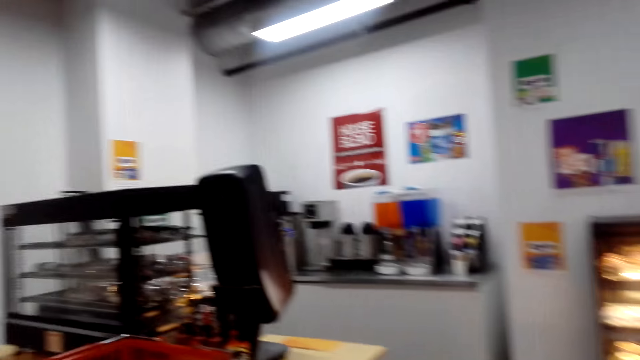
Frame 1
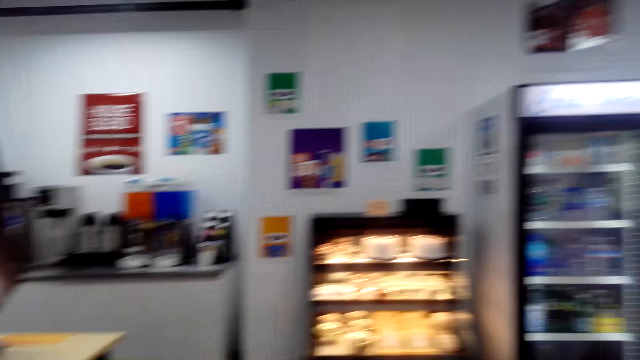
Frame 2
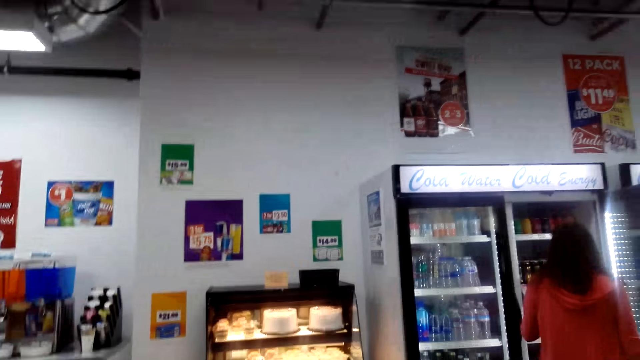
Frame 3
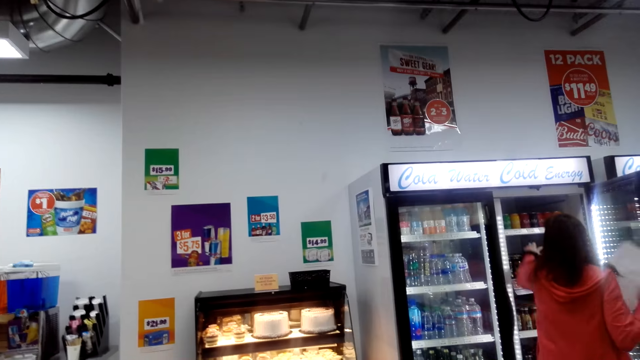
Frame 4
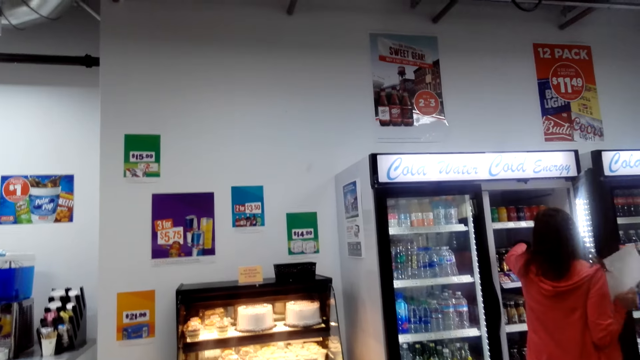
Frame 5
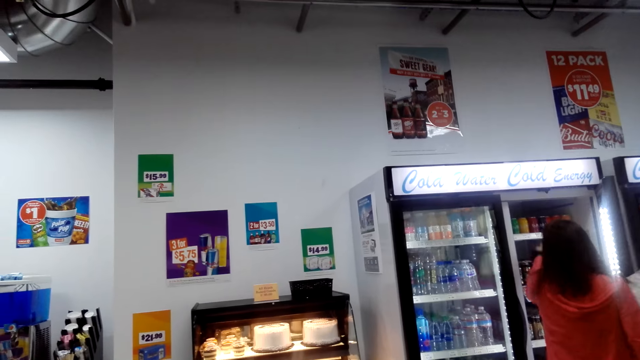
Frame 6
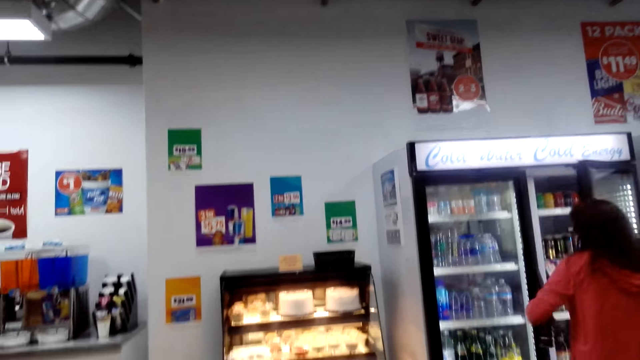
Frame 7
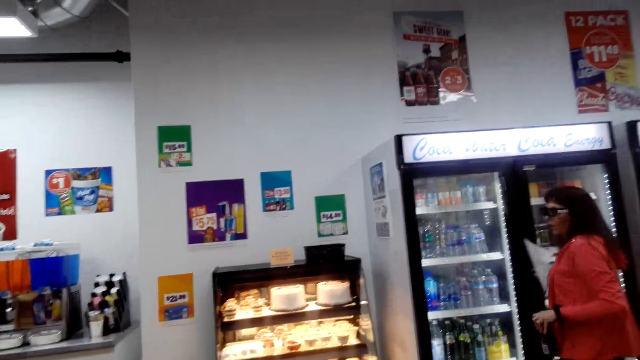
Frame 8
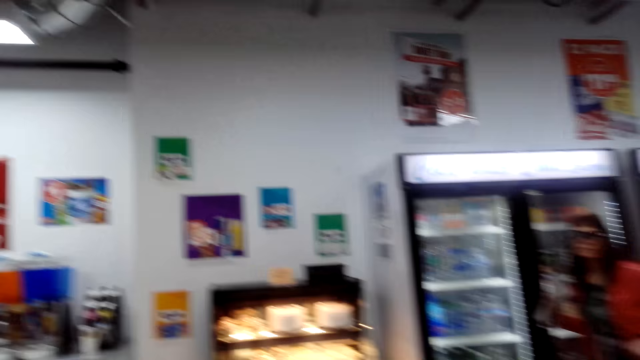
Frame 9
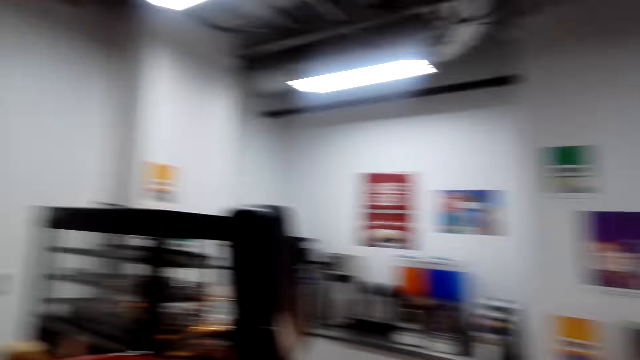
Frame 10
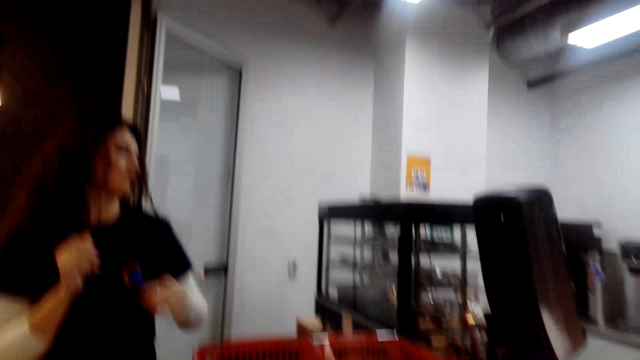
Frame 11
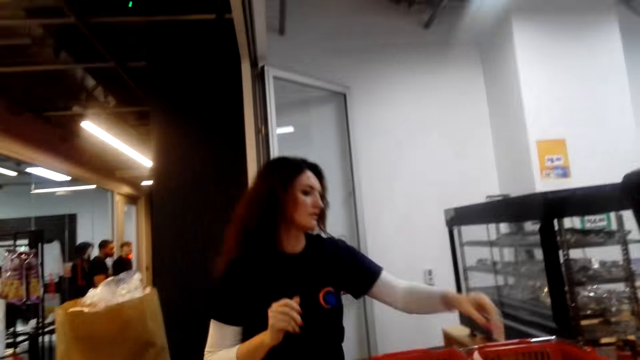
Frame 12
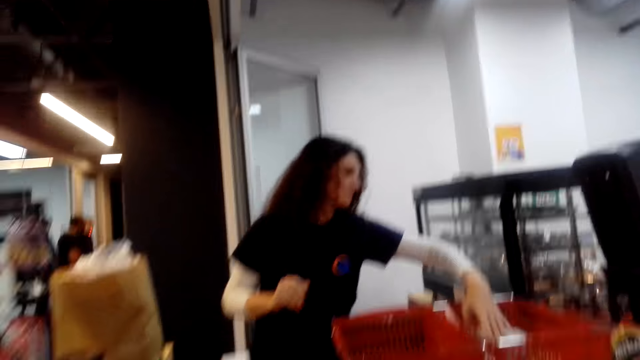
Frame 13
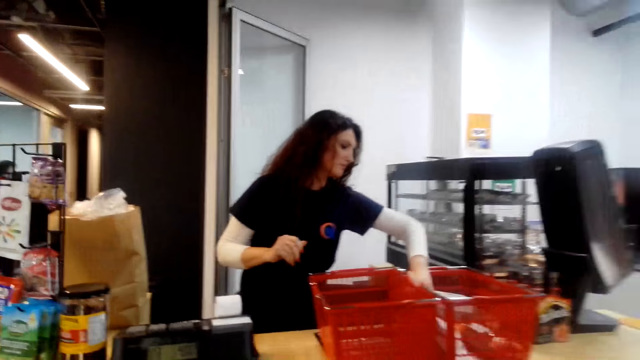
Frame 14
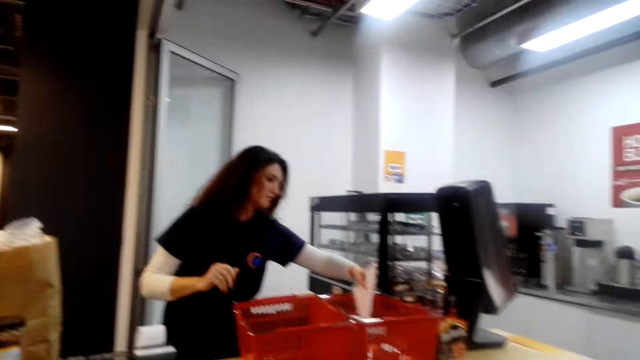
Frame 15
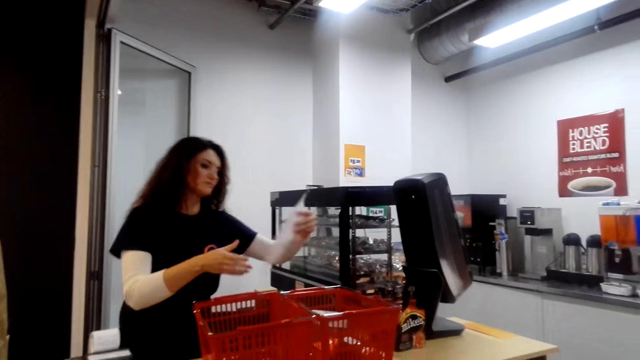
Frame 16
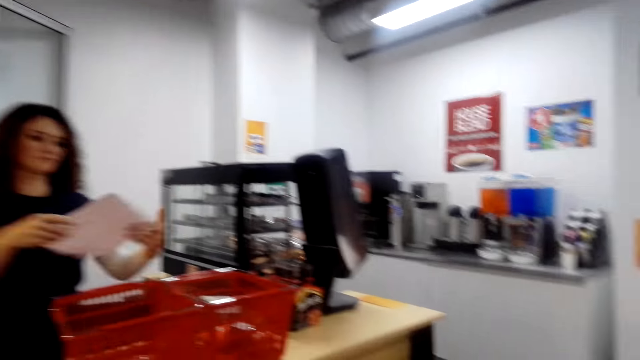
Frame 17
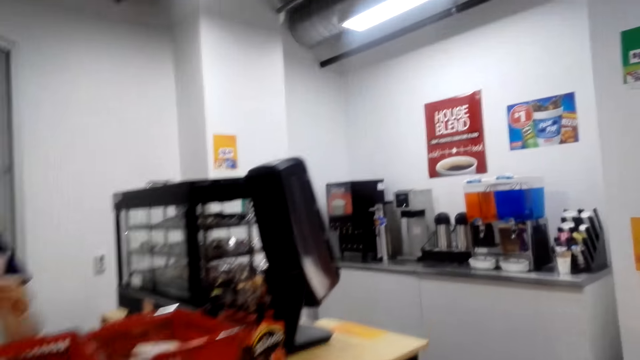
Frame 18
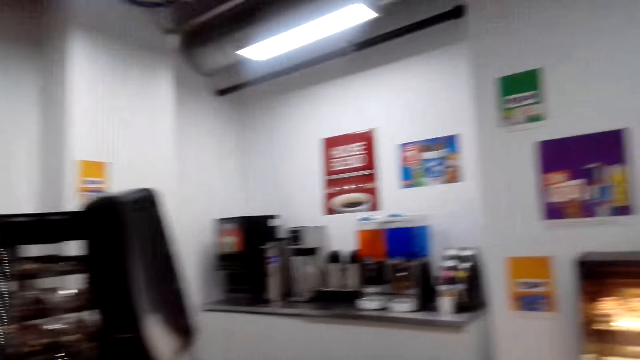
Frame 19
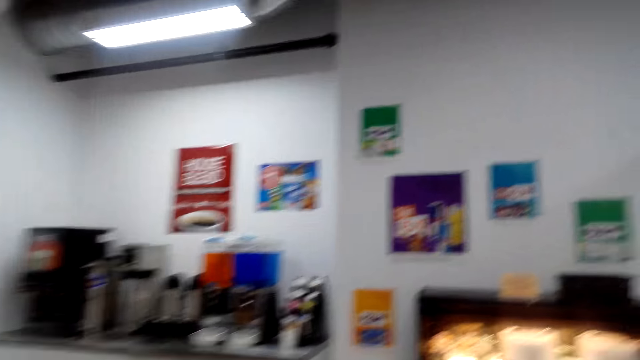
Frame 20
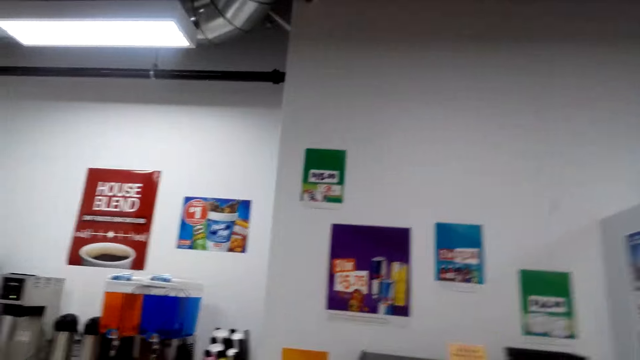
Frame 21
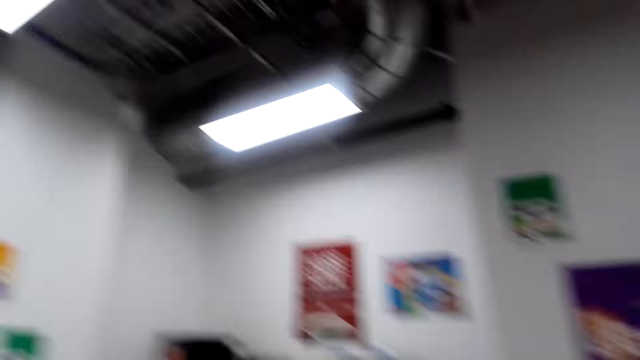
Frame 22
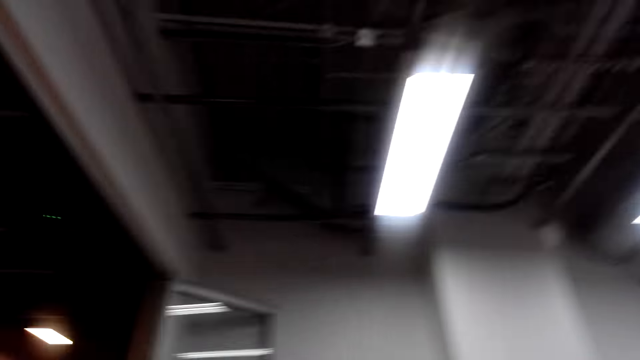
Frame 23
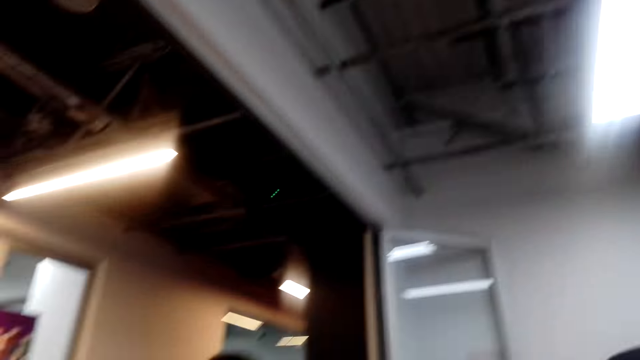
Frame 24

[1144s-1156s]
The camera wearer looks around in a supermarket. A lady picks something from the fridge. The lady looks inside the refrigerator and closes the fridge. The camera wearer looks around. A cashier picks up a paper. The lady picks up a paper from a shopping basket. The cashier holds the paper. The camera wearer moves around. They look around in a supermarket.

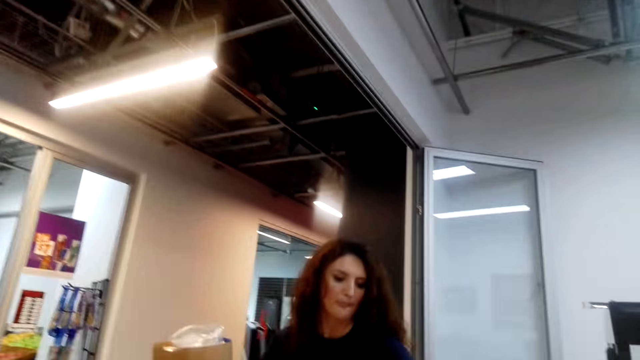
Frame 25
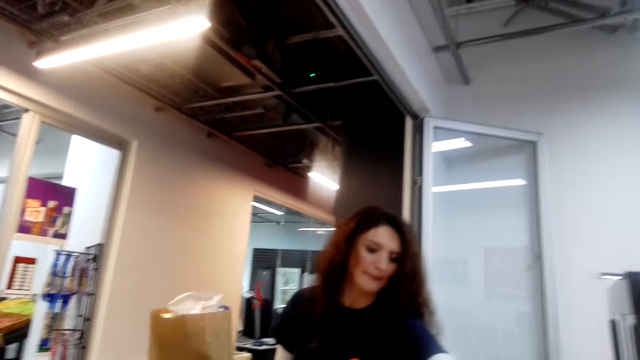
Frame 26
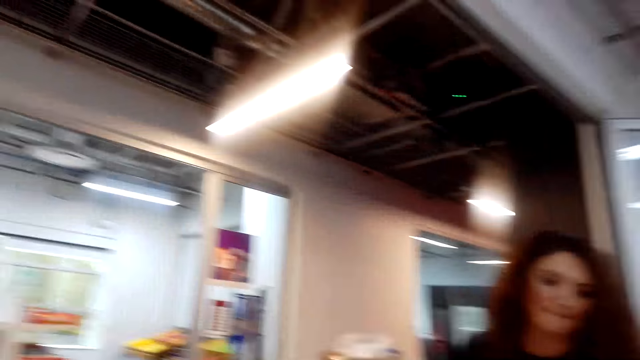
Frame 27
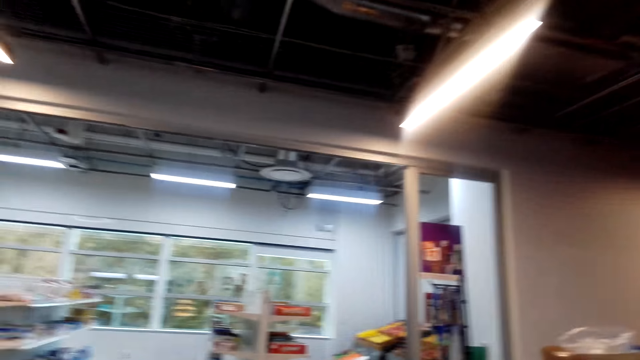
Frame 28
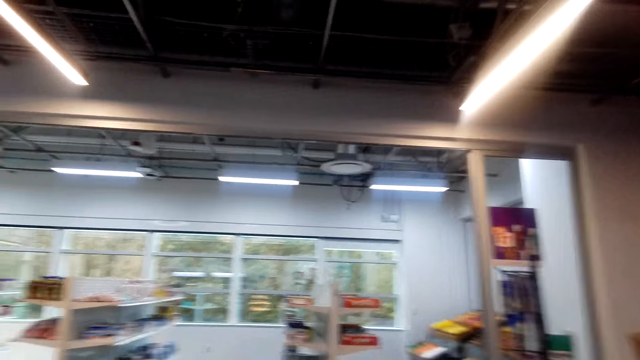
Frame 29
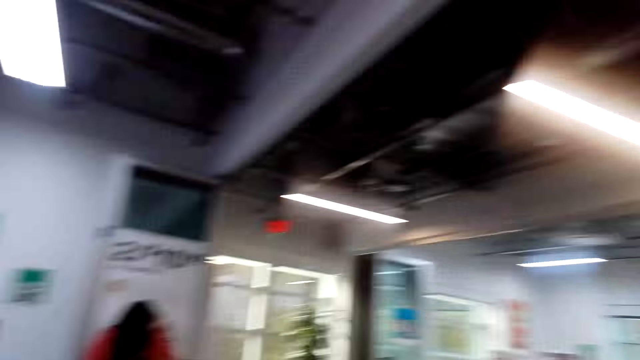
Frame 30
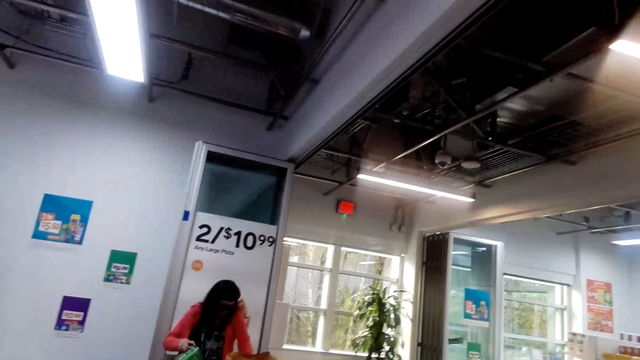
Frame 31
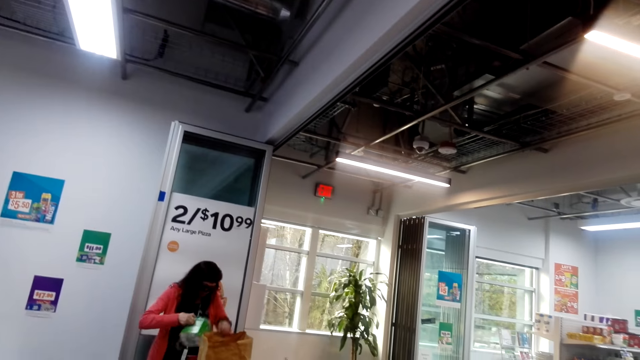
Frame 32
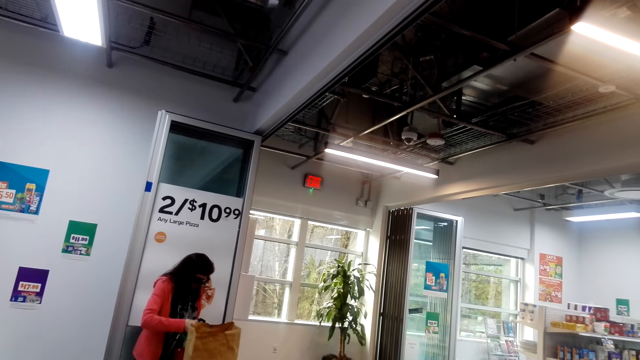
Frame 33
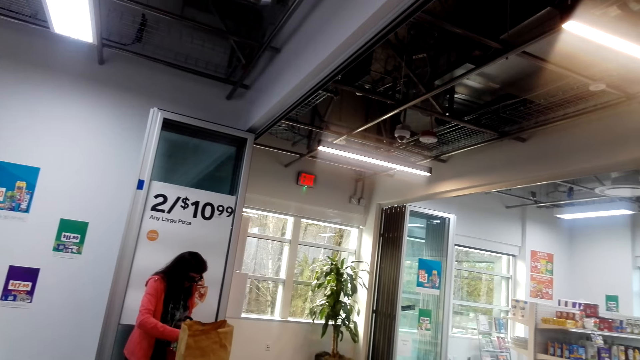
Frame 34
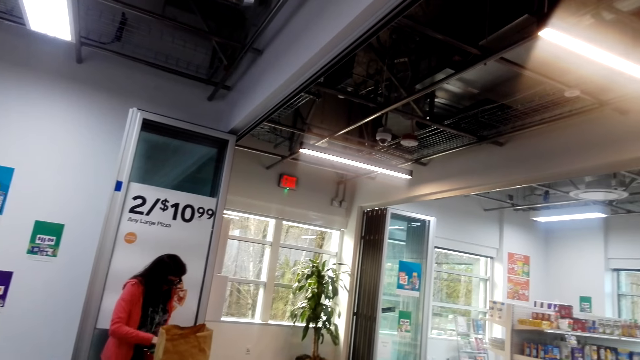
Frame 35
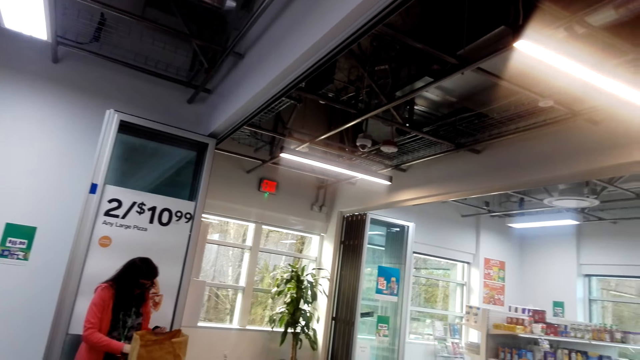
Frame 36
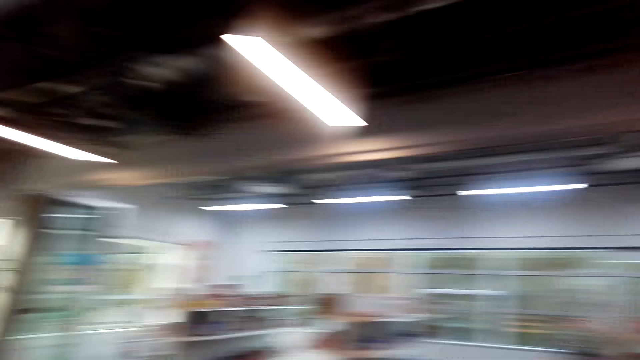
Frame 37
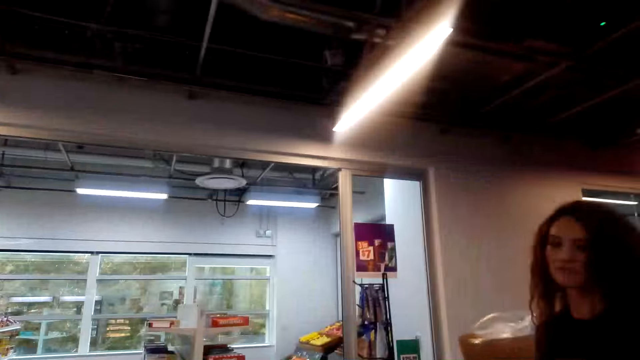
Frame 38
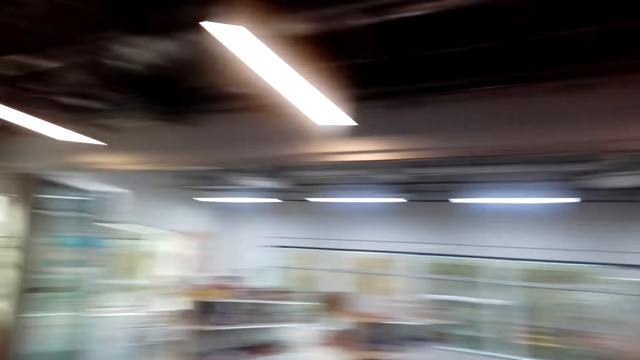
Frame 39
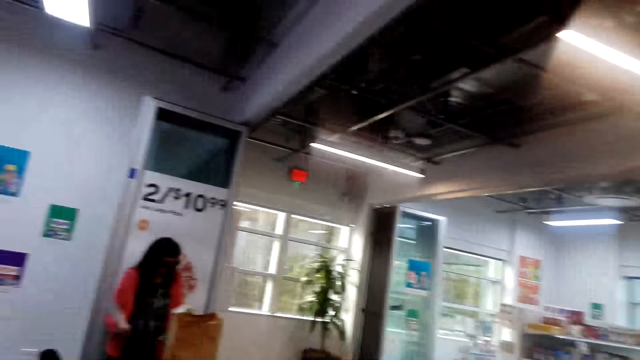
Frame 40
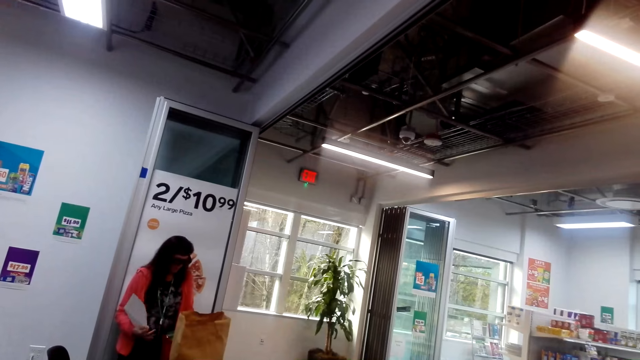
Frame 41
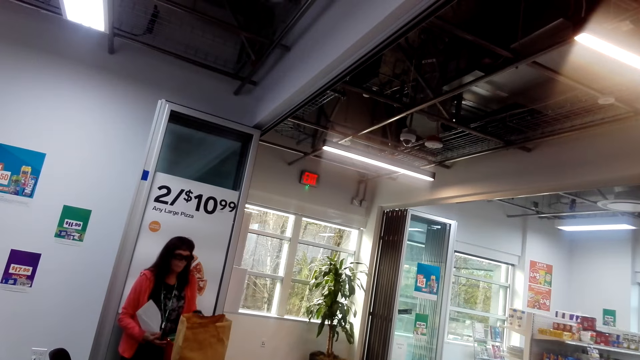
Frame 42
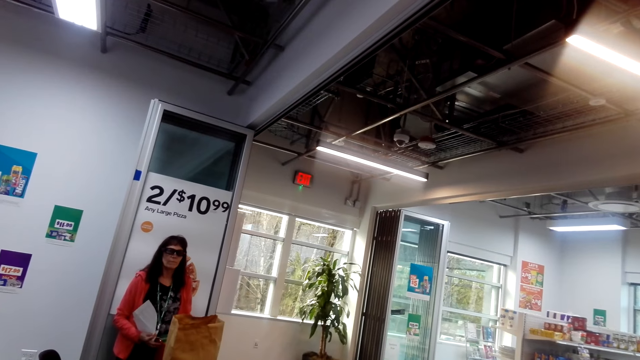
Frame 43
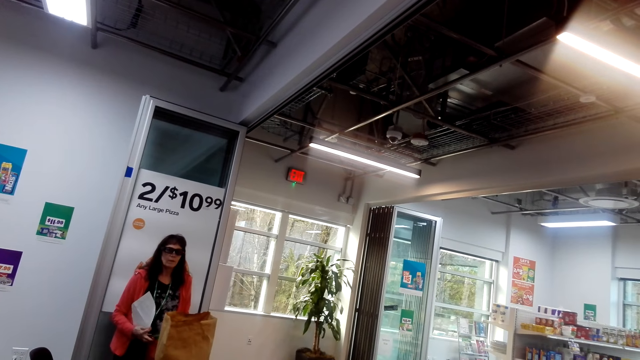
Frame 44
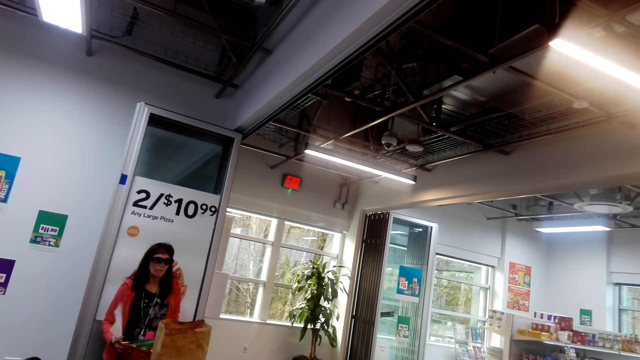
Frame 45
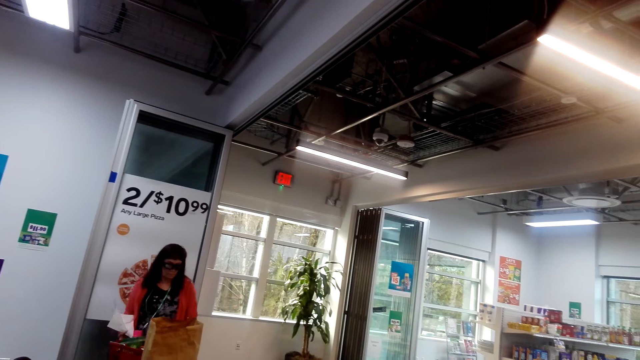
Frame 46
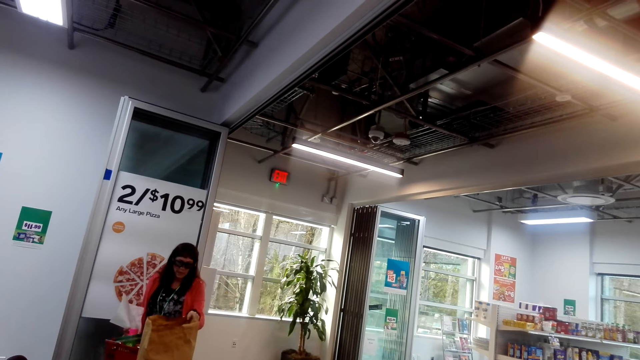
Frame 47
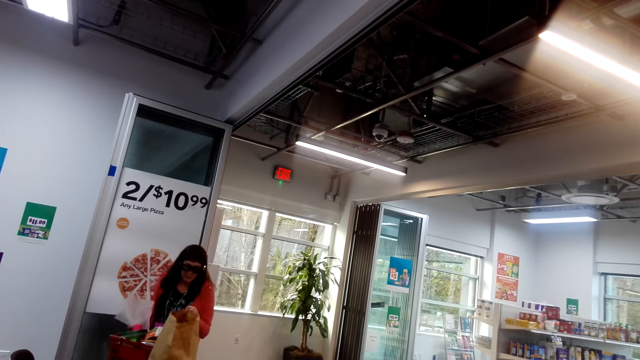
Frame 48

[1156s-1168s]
The camera wearer interacts with a person. A lady arranges items. The camera wearer interacts with the lady. They look around. The lady holds a piece of paper on her right hand.
